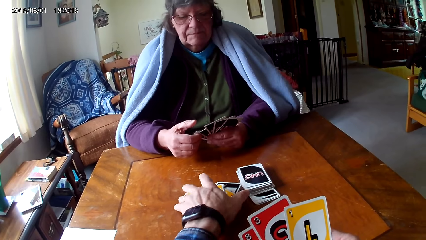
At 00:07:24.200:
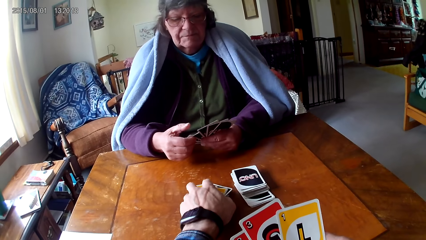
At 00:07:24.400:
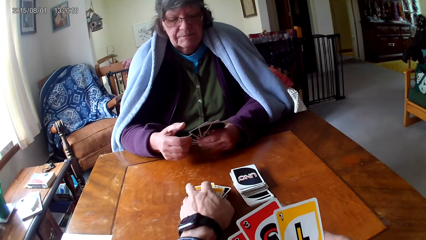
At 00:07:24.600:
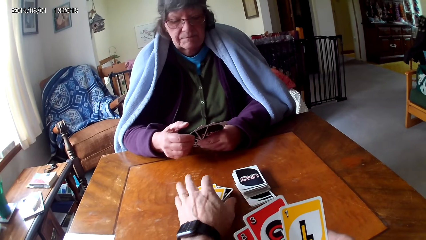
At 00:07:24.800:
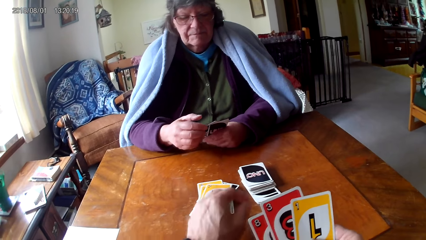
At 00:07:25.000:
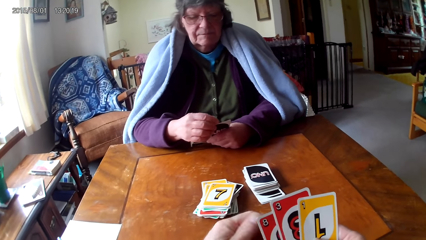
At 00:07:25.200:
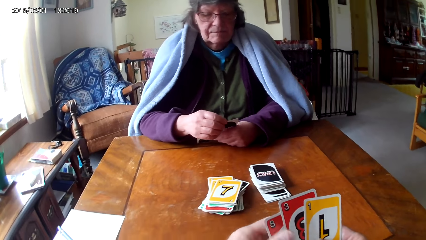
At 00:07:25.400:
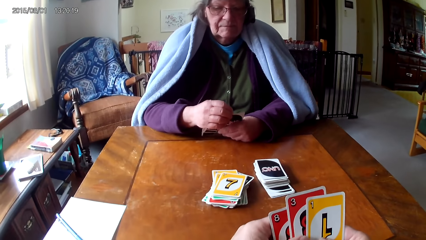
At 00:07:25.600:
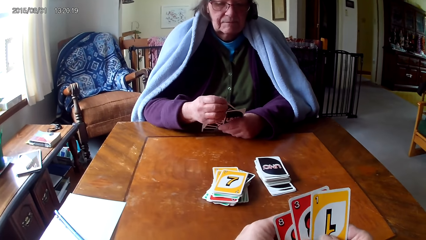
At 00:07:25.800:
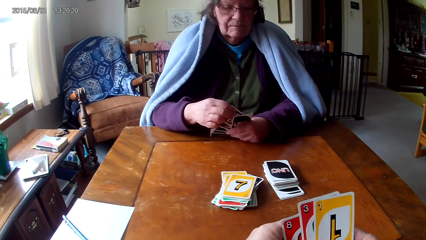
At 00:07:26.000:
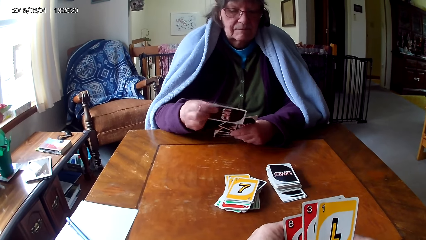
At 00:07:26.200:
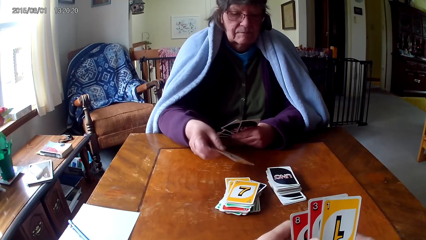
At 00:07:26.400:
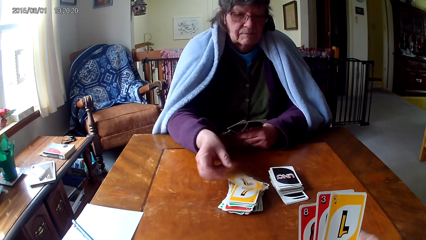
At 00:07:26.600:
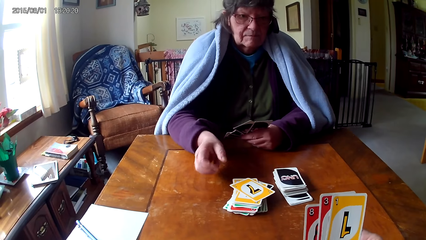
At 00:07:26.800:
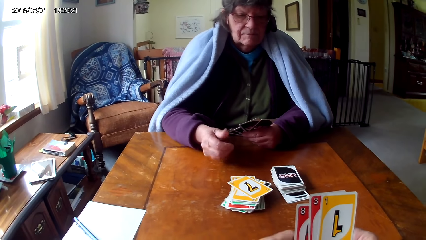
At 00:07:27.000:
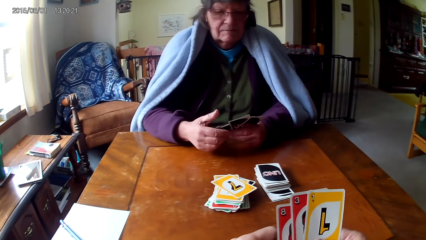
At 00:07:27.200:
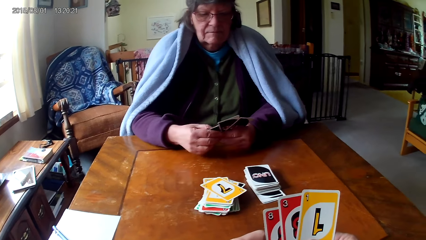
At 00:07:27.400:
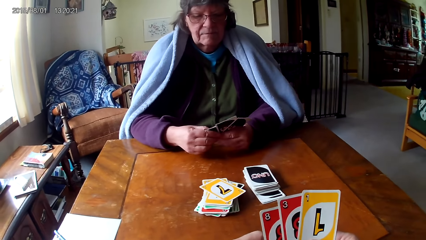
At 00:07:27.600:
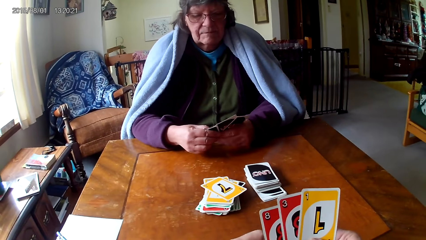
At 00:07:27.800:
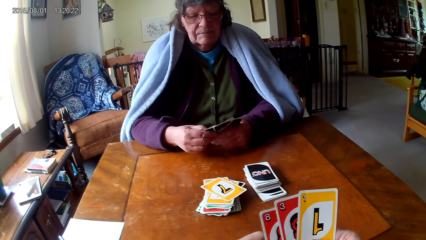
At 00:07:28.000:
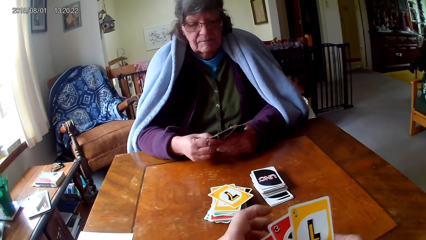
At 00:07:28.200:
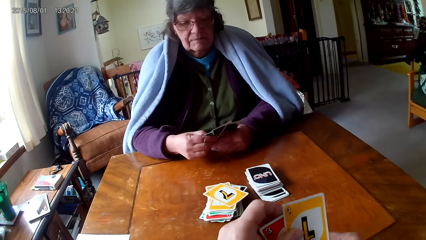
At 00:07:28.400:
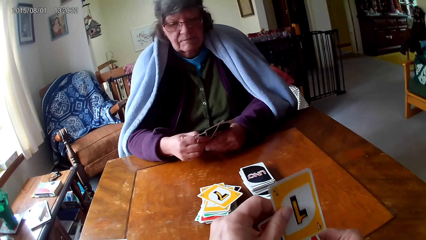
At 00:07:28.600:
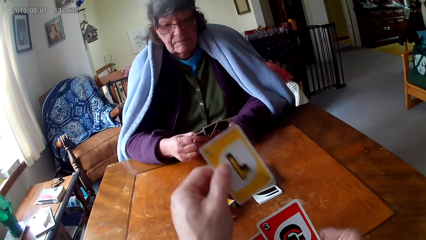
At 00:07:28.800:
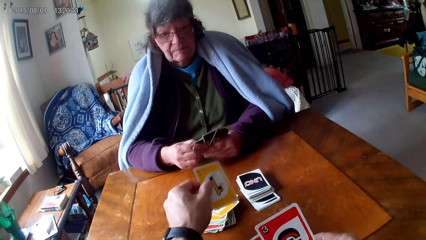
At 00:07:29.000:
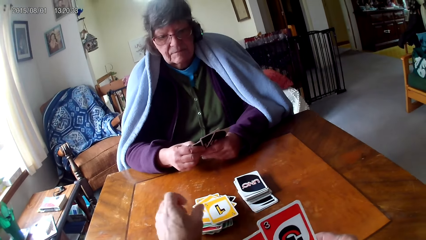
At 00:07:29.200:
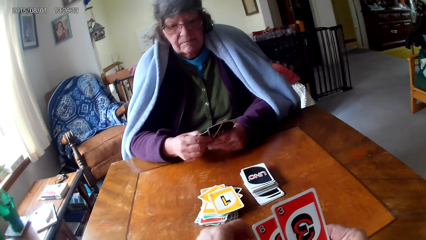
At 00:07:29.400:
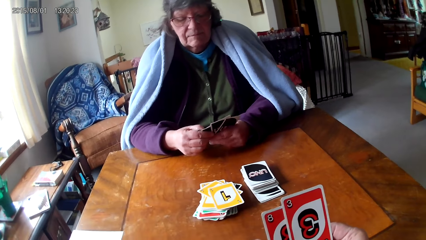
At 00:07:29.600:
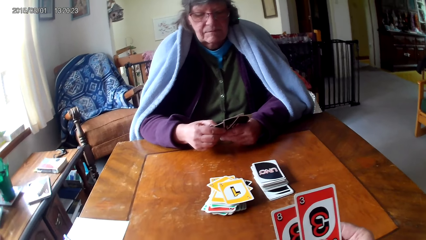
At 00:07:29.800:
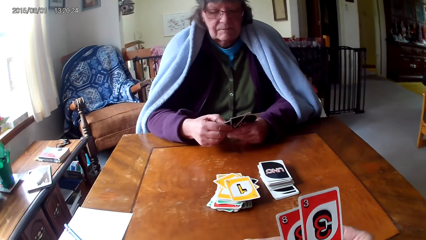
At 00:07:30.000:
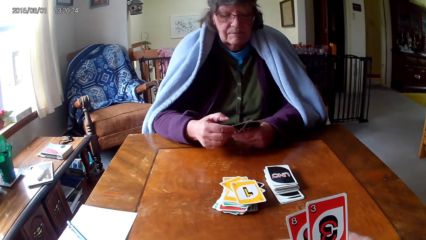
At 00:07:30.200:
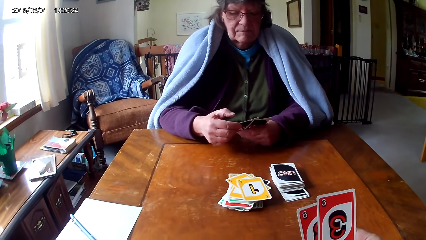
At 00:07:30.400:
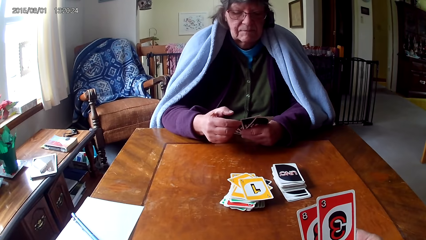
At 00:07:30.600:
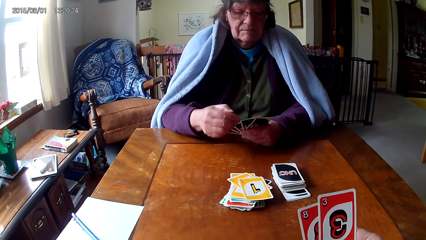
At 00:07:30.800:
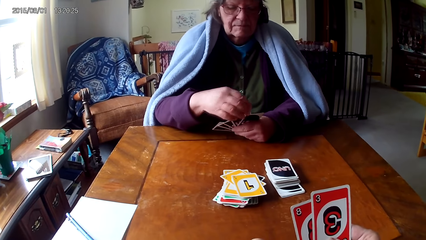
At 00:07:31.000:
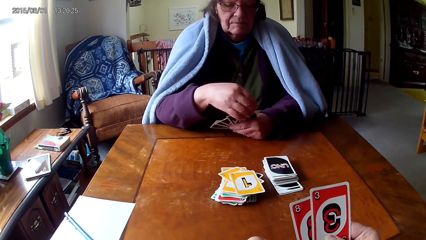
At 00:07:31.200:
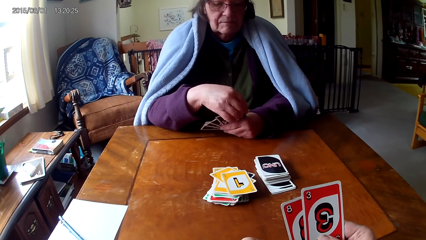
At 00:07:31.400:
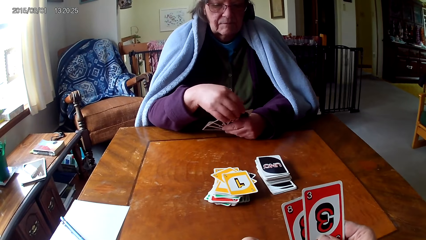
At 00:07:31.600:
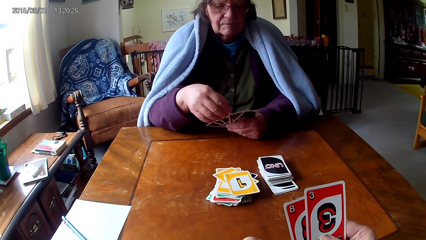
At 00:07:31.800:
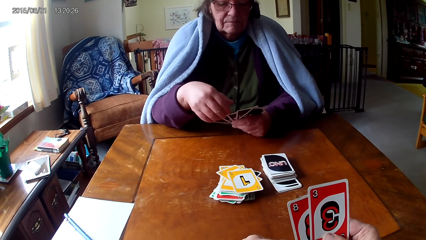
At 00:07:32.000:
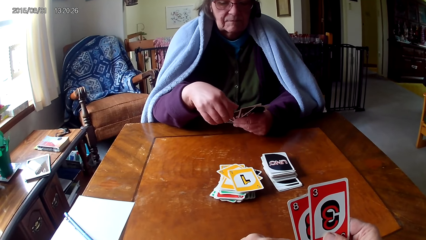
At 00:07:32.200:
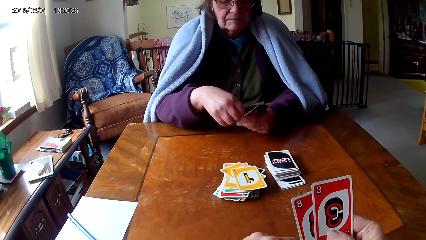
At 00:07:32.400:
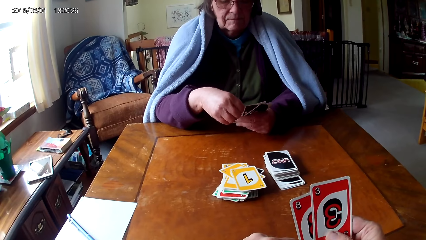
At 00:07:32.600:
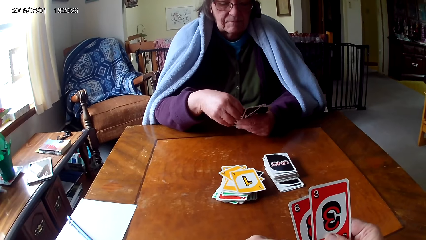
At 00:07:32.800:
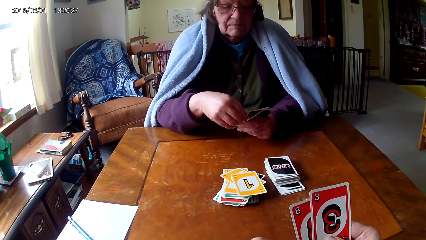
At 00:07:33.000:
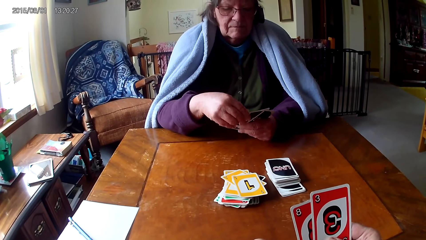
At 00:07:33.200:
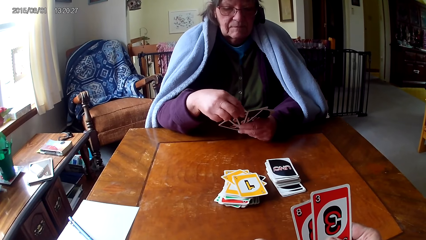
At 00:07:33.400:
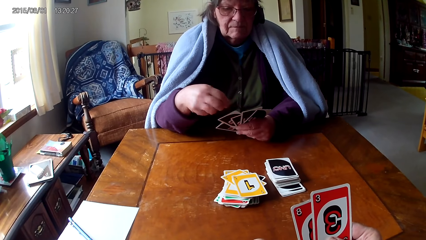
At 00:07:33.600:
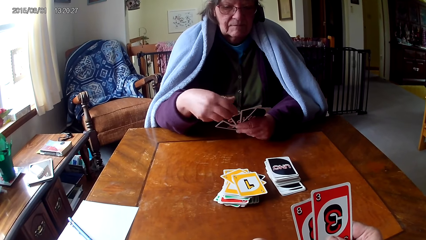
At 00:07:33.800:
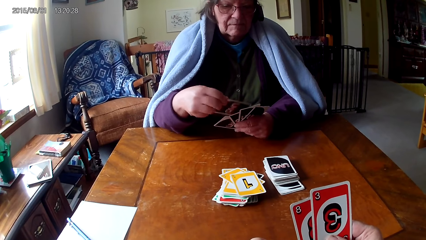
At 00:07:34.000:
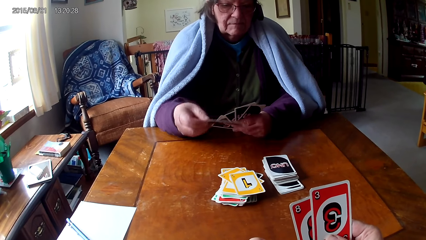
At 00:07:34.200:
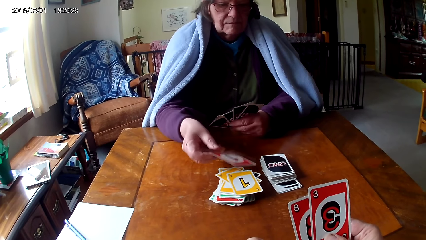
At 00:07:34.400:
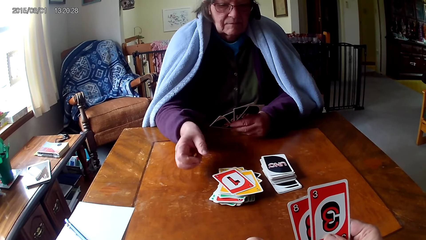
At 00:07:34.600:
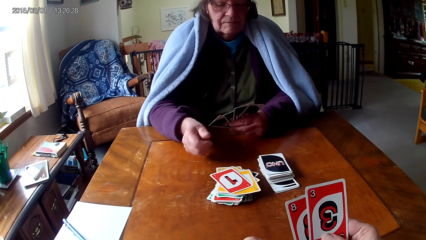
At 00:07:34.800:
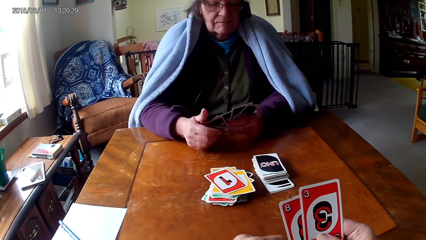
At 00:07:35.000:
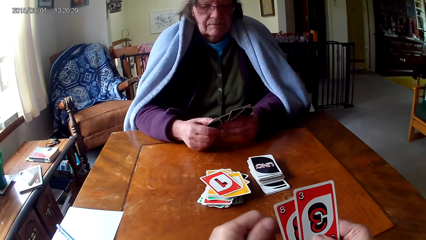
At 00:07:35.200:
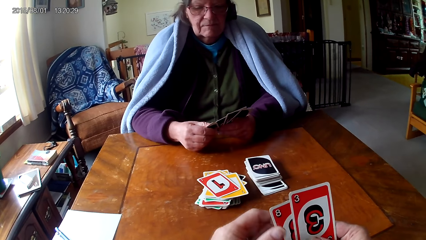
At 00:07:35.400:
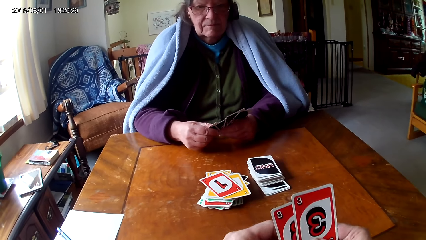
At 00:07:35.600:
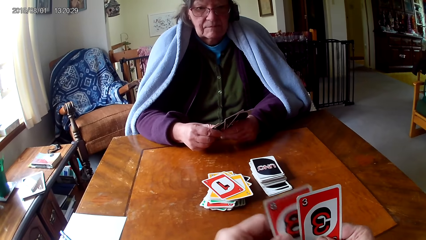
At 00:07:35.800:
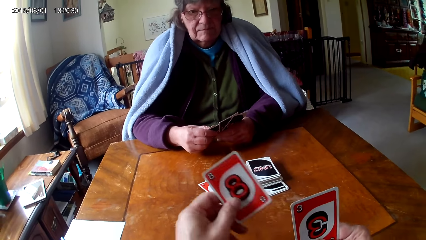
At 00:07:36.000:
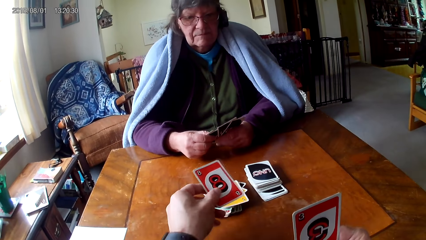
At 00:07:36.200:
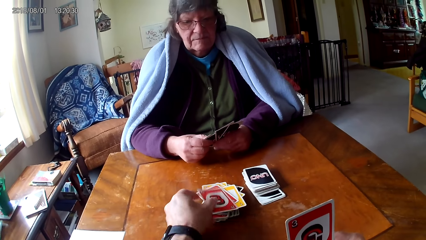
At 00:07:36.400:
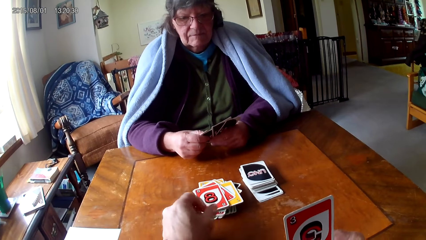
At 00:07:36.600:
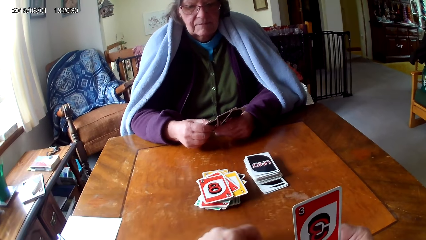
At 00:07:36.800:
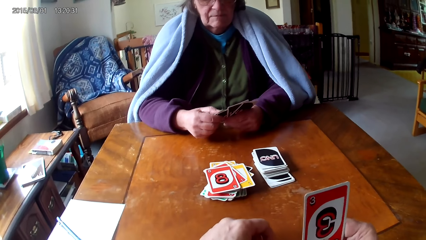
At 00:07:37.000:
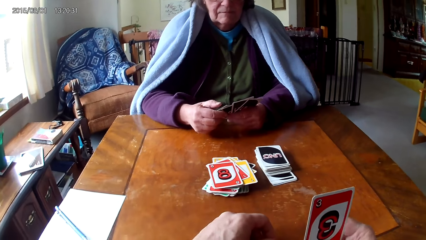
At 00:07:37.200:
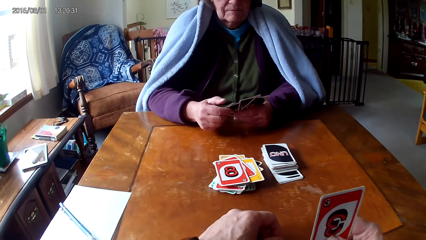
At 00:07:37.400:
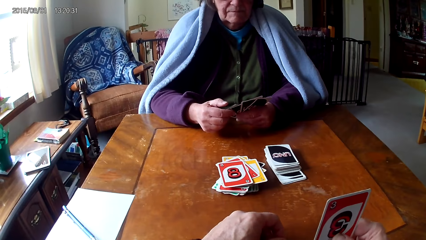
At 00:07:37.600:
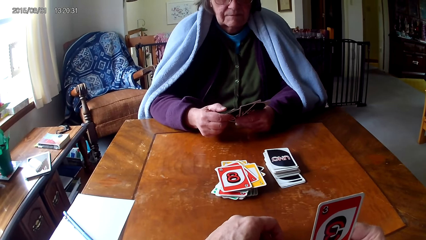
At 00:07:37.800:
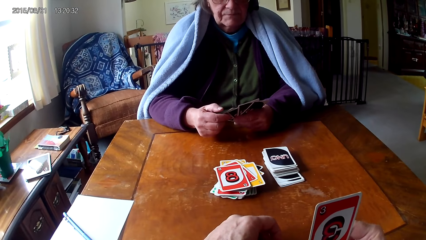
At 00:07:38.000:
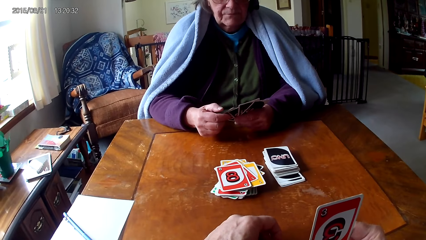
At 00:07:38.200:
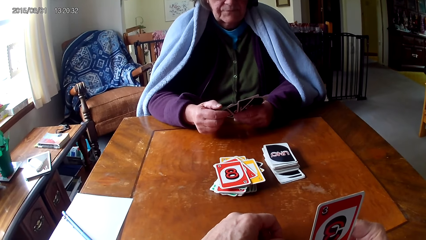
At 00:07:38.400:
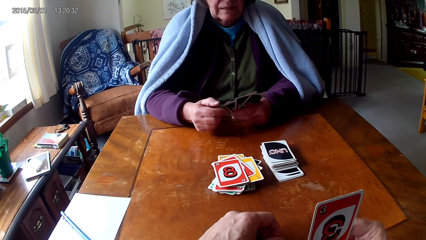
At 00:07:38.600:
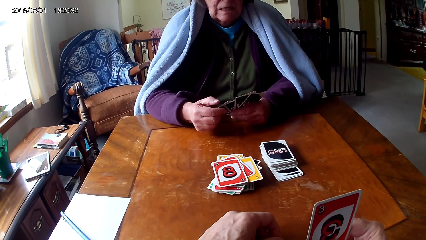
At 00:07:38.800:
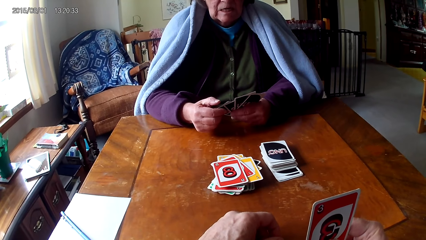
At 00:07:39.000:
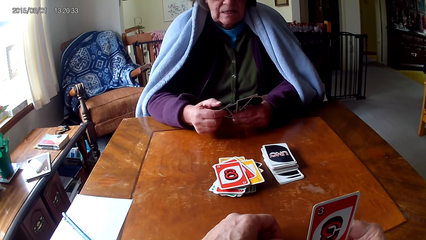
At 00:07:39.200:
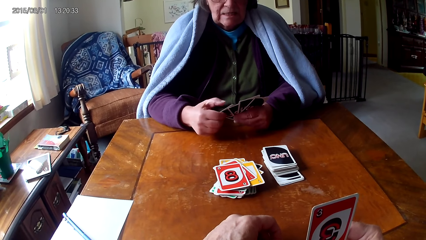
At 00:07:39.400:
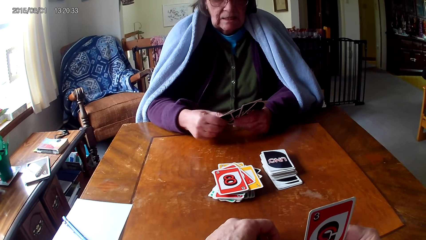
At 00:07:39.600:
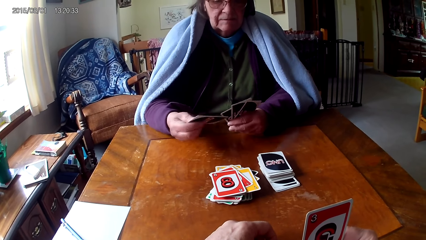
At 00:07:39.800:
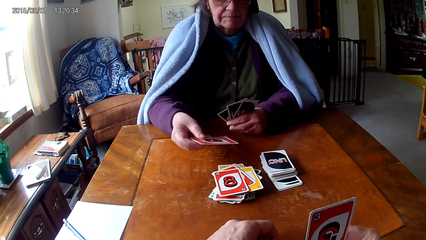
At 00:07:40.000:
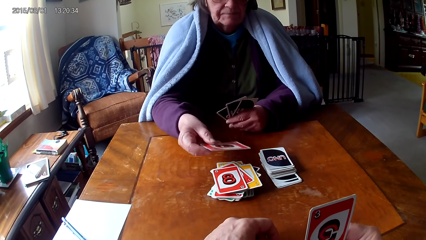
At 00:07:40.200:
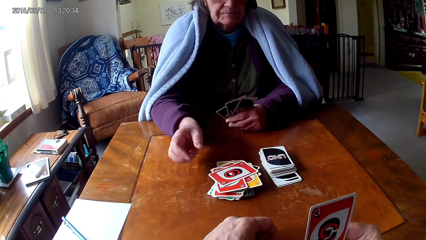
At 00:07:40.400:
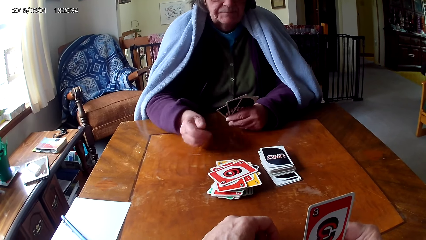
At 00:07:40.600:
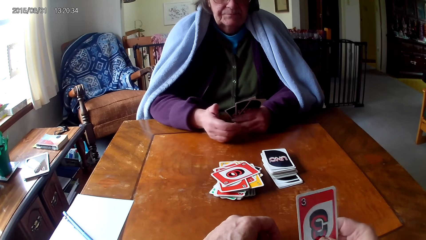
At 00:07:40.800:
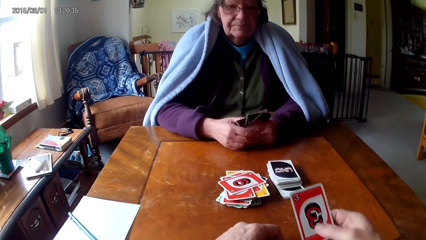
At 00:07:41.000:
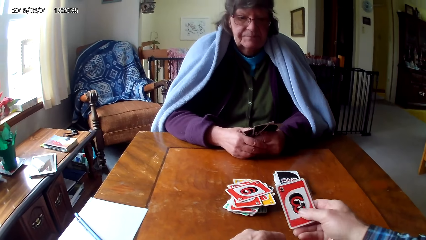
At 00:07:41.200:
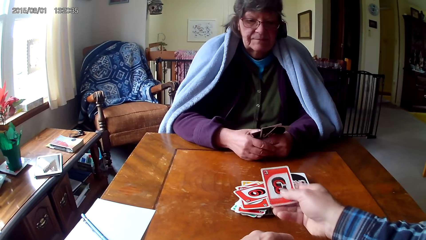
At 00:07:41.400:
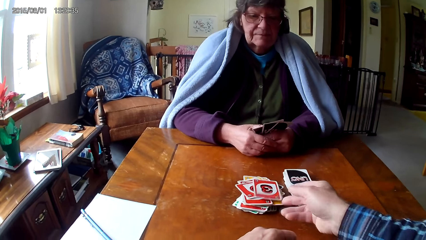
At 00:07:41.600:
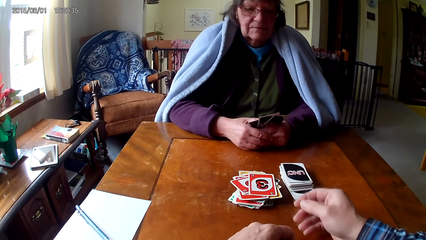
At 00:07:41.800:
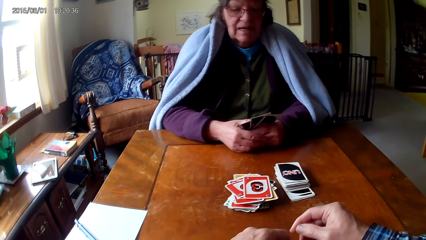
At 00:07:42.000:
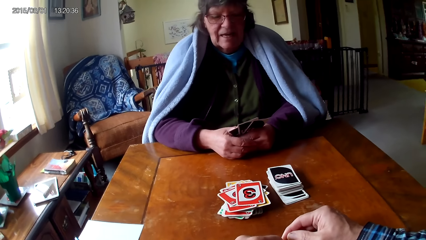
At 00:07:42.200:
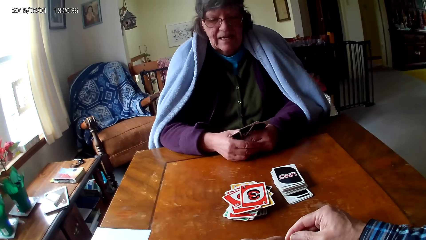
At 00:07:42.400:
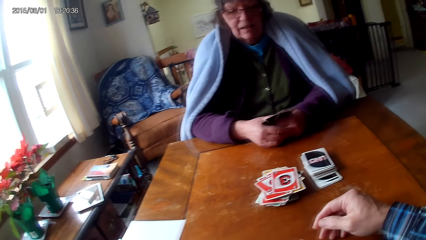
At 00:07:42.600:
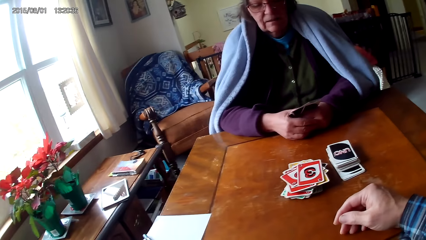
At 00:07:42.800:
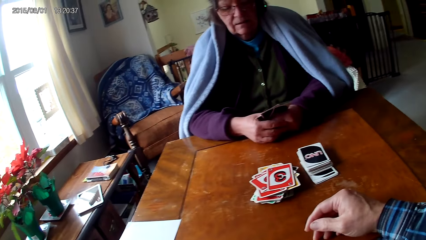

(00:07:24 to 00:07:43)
The camera wearer puts cards together on a table and touches the cards. A woman picks a card from the other hand and places the card on the table. The camera wearer picks a card from the other hand and places the card on the table. The woman picks a card from the other hand and places the card on the table. The camera wearer picks a card from the other hand, places the card on the table, and puts a hand on the table. The woman picks a card from the other hand and places the card on the table. The camera wearer places the card on the table with the other hand.
